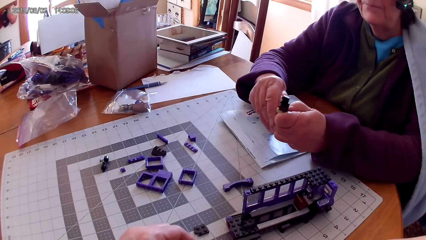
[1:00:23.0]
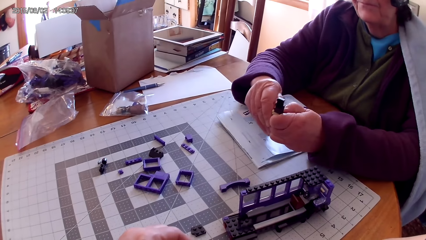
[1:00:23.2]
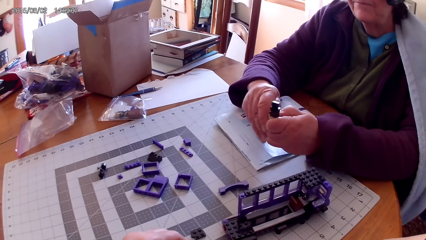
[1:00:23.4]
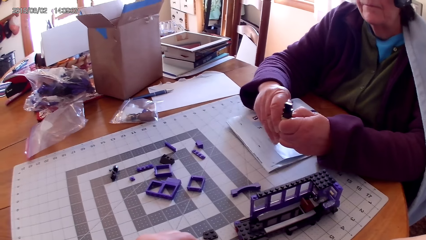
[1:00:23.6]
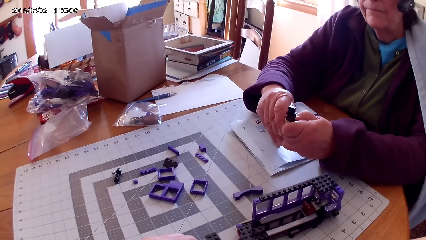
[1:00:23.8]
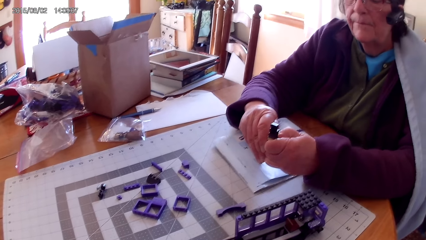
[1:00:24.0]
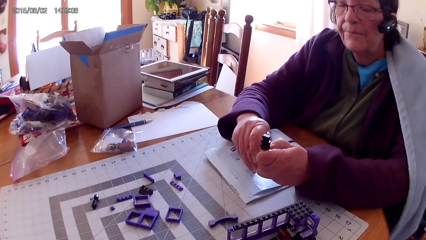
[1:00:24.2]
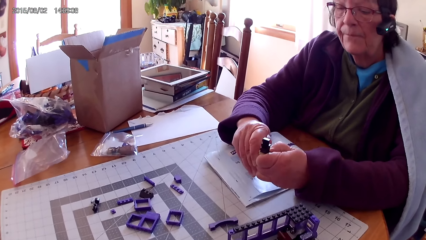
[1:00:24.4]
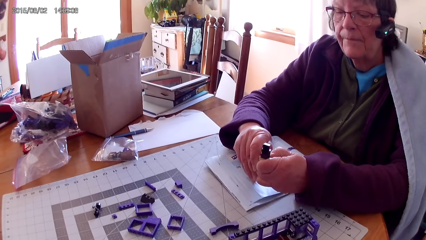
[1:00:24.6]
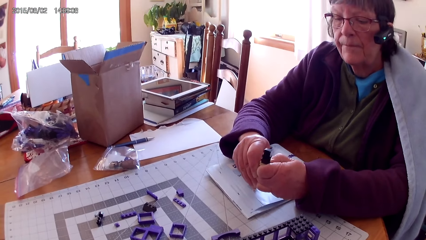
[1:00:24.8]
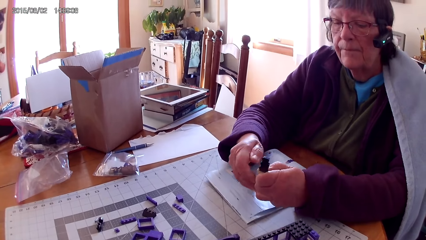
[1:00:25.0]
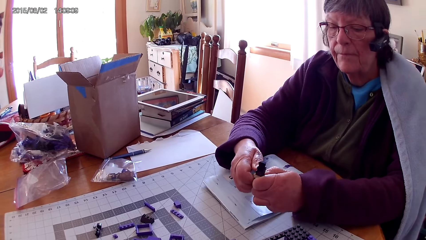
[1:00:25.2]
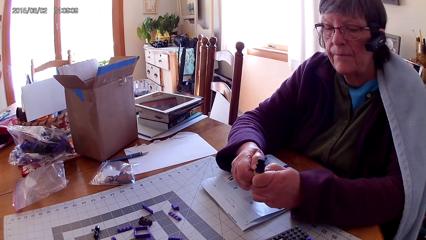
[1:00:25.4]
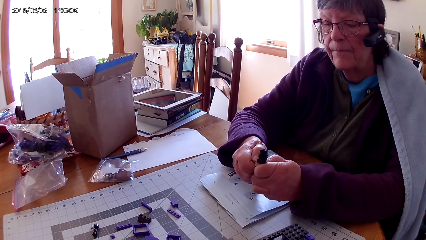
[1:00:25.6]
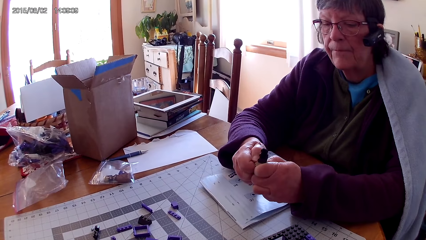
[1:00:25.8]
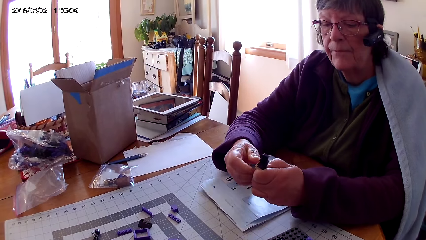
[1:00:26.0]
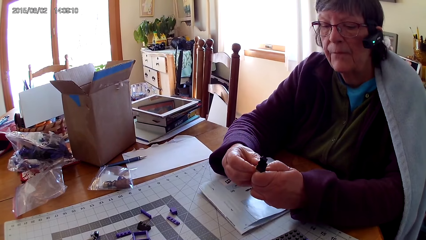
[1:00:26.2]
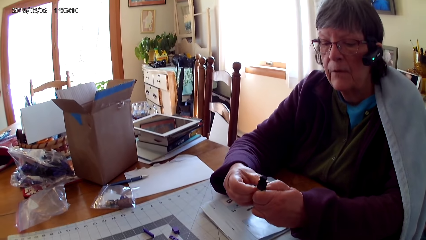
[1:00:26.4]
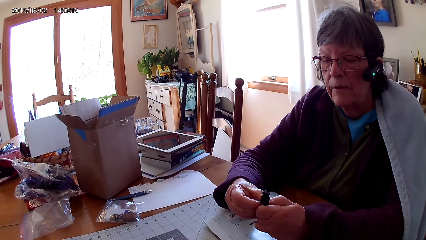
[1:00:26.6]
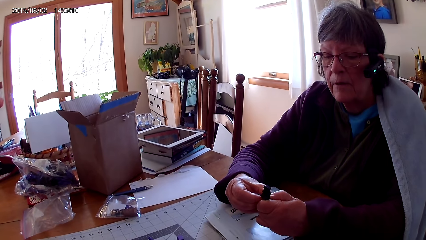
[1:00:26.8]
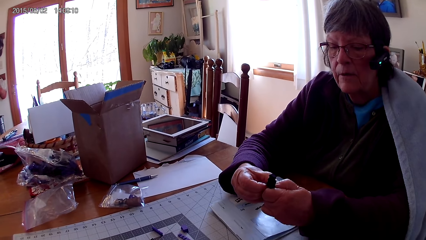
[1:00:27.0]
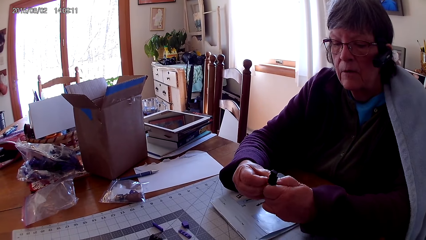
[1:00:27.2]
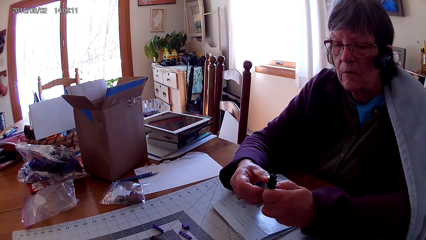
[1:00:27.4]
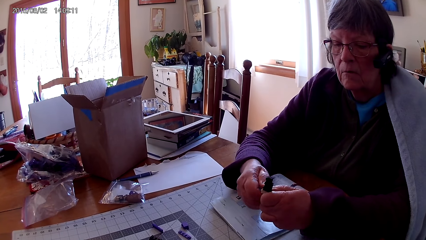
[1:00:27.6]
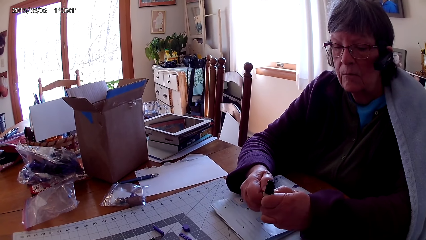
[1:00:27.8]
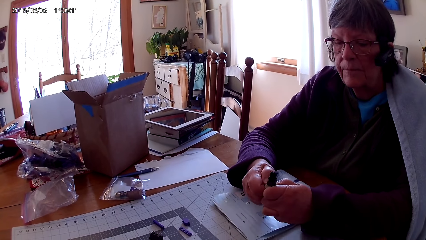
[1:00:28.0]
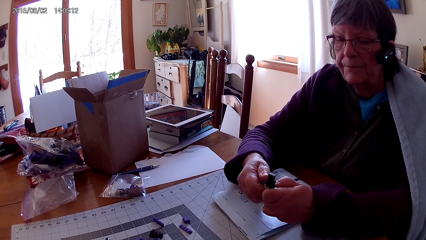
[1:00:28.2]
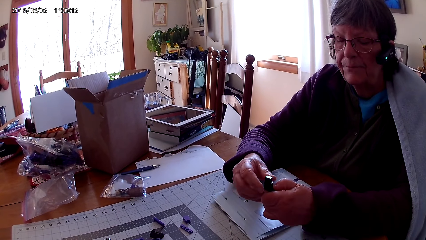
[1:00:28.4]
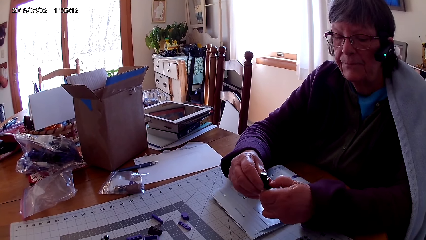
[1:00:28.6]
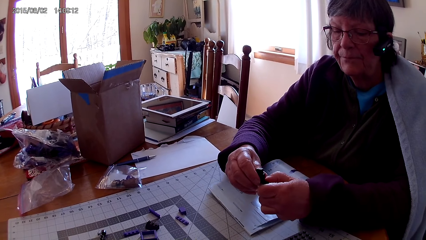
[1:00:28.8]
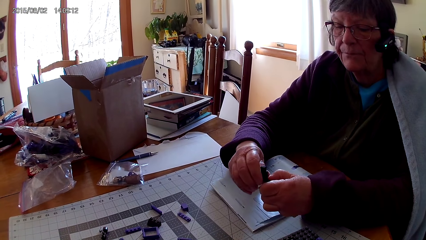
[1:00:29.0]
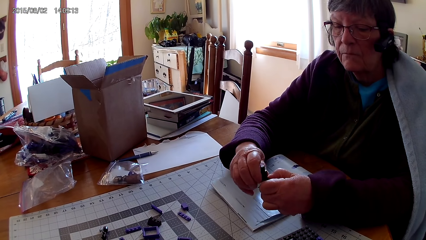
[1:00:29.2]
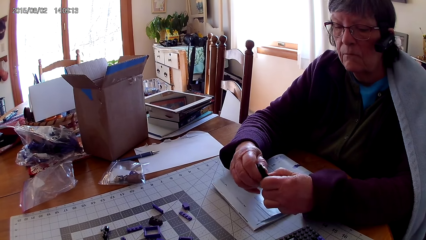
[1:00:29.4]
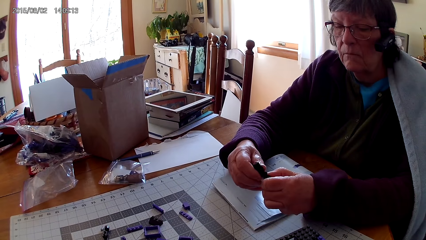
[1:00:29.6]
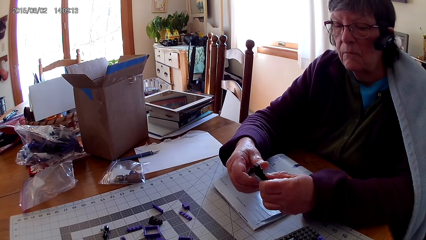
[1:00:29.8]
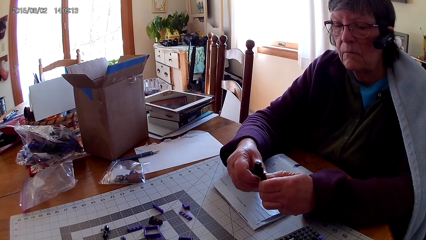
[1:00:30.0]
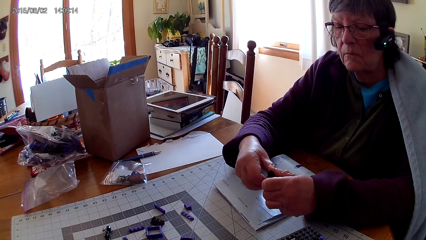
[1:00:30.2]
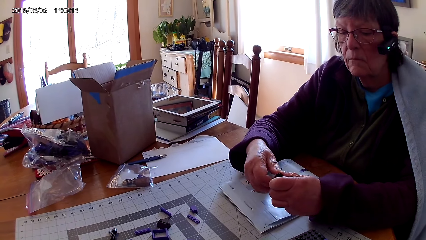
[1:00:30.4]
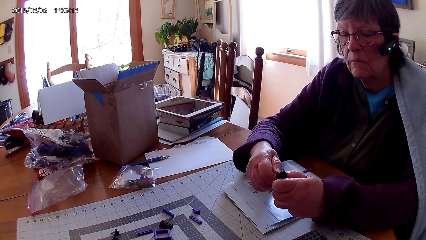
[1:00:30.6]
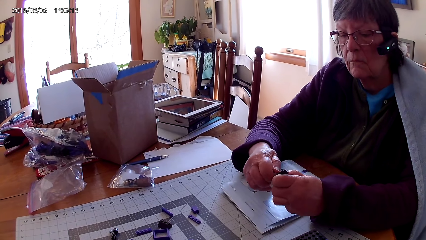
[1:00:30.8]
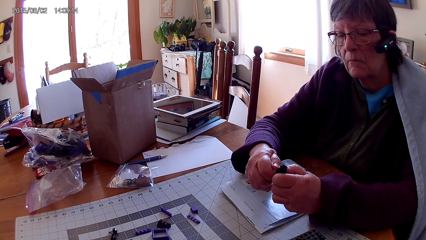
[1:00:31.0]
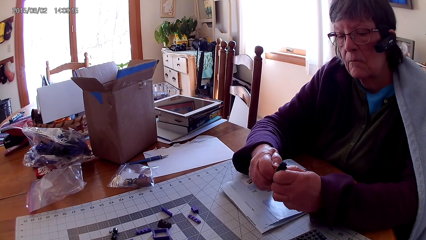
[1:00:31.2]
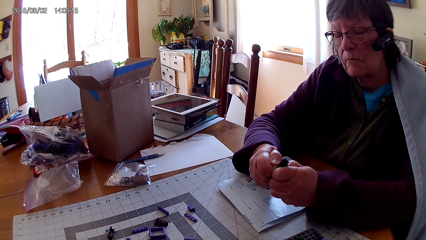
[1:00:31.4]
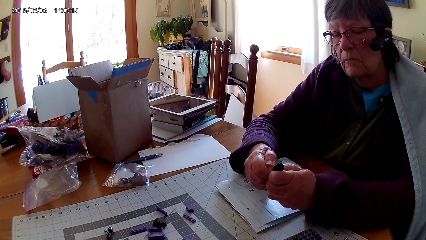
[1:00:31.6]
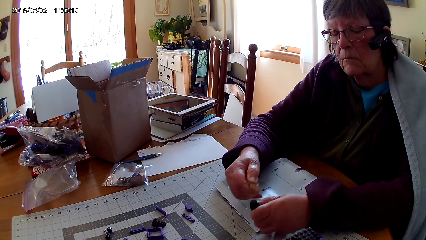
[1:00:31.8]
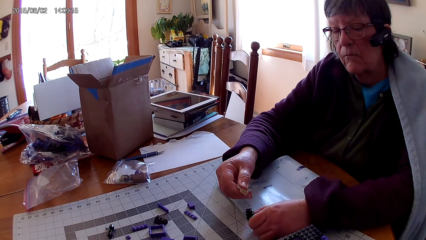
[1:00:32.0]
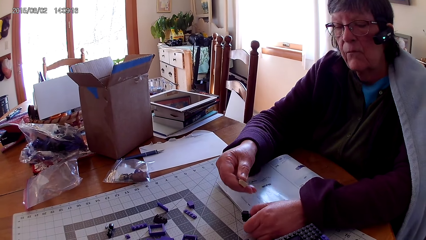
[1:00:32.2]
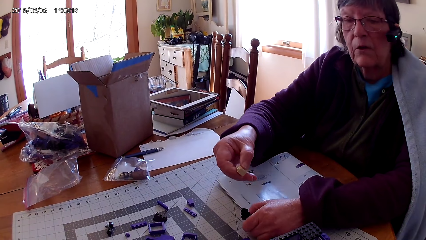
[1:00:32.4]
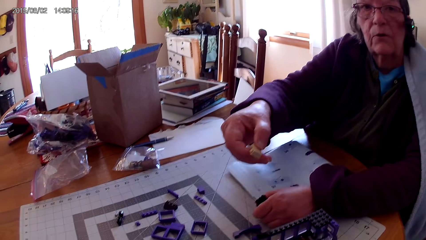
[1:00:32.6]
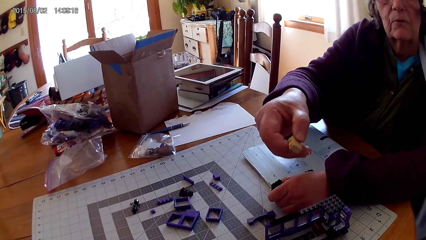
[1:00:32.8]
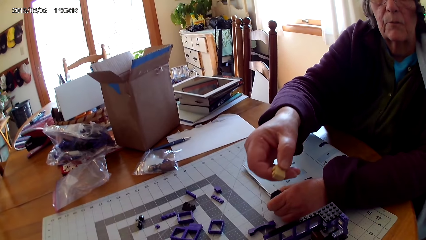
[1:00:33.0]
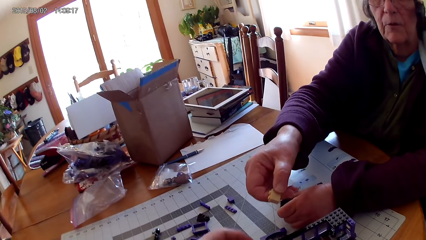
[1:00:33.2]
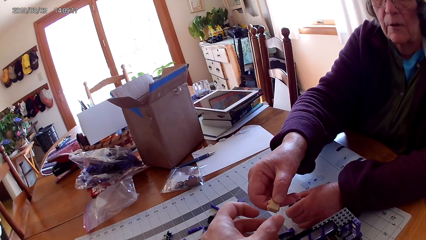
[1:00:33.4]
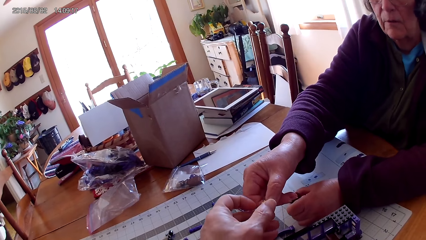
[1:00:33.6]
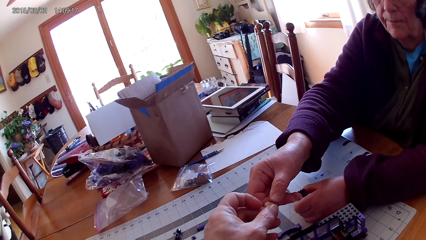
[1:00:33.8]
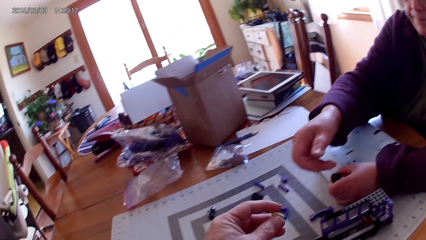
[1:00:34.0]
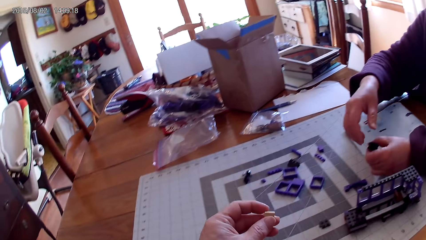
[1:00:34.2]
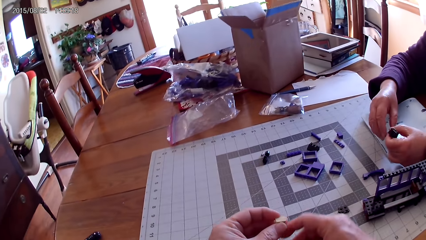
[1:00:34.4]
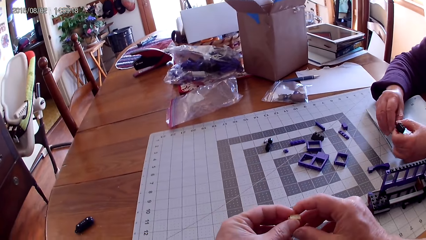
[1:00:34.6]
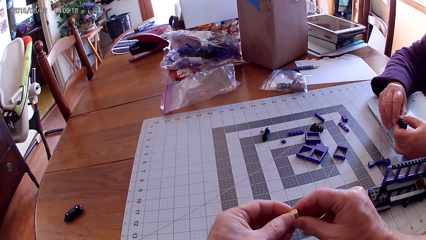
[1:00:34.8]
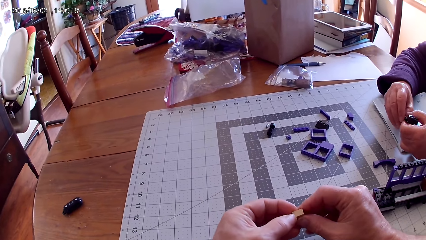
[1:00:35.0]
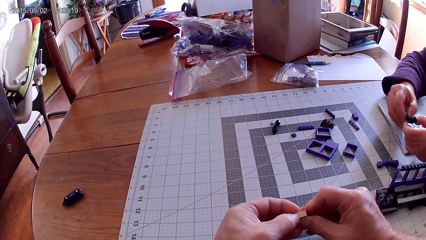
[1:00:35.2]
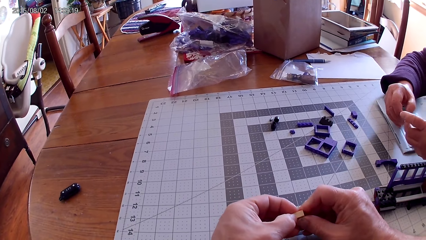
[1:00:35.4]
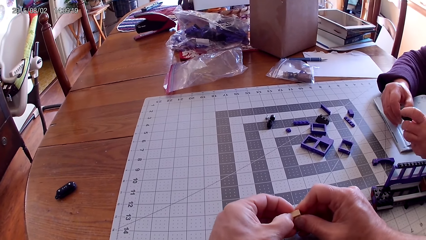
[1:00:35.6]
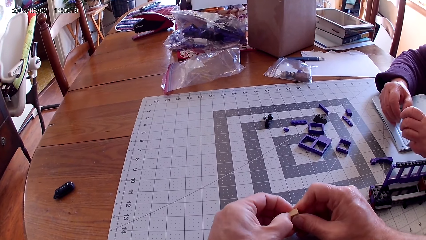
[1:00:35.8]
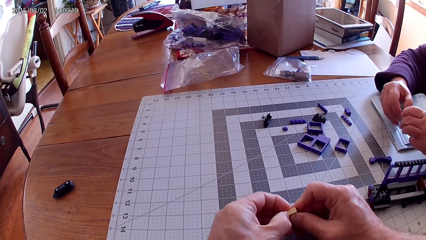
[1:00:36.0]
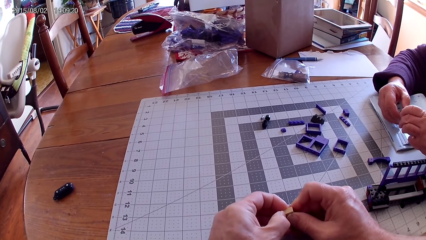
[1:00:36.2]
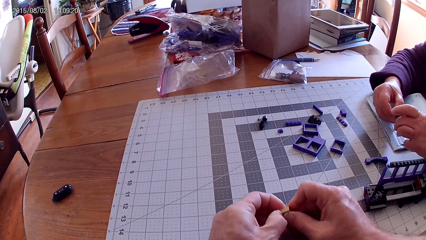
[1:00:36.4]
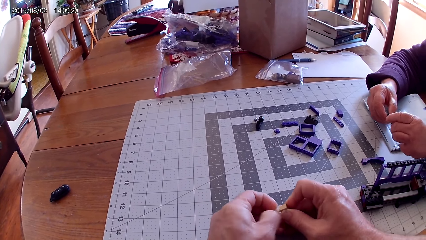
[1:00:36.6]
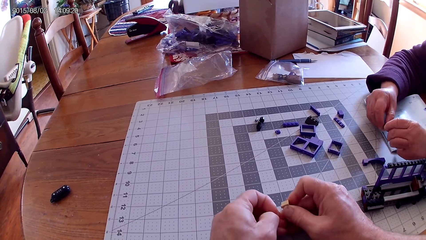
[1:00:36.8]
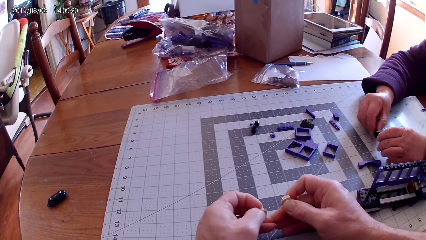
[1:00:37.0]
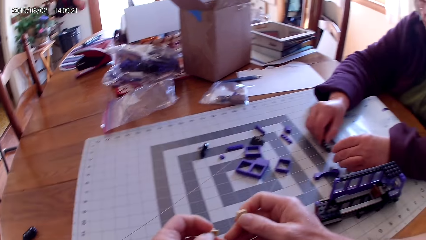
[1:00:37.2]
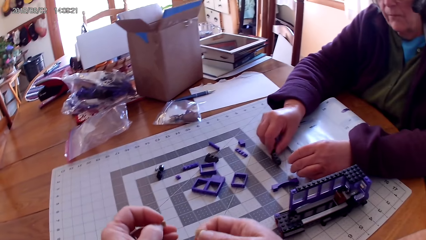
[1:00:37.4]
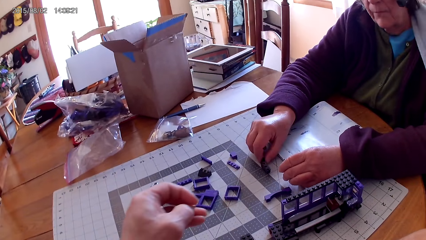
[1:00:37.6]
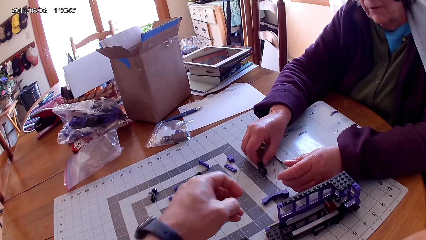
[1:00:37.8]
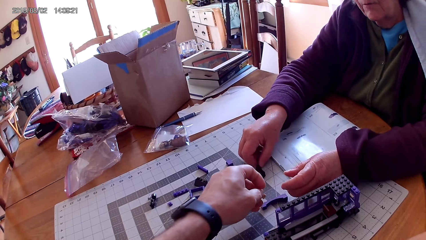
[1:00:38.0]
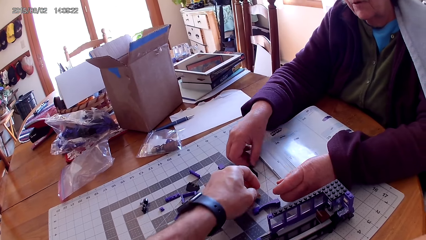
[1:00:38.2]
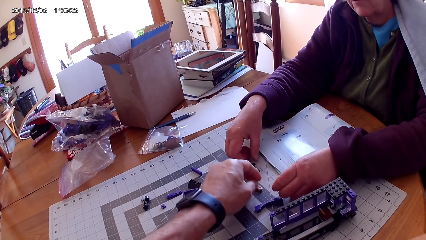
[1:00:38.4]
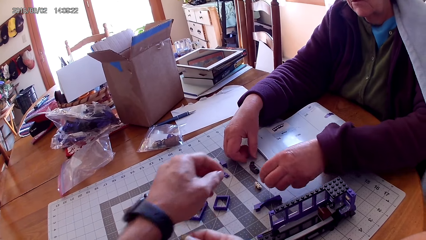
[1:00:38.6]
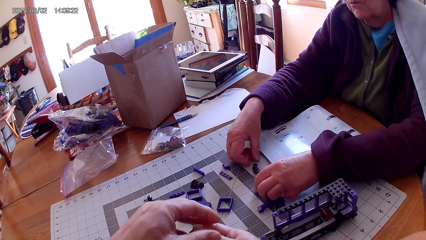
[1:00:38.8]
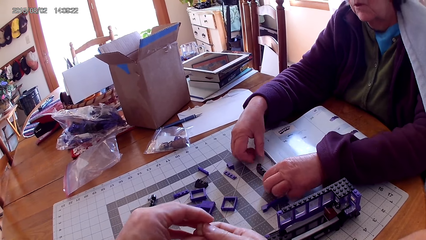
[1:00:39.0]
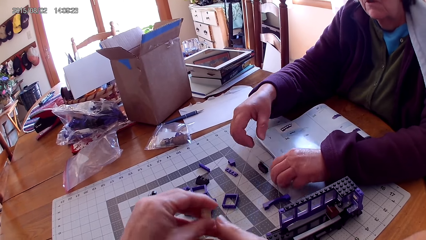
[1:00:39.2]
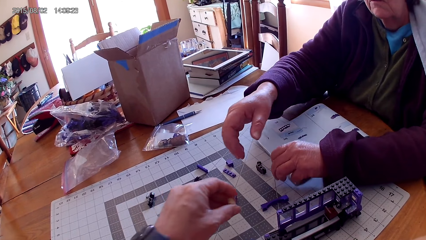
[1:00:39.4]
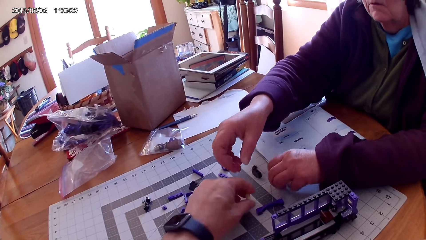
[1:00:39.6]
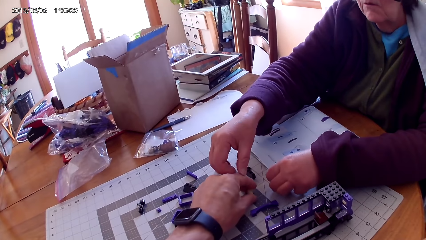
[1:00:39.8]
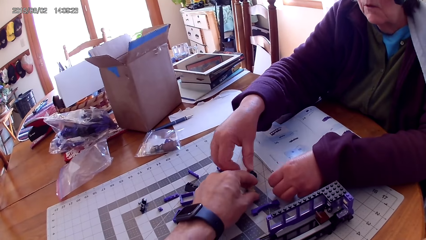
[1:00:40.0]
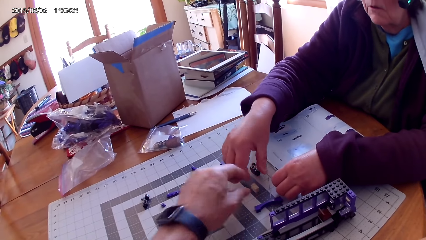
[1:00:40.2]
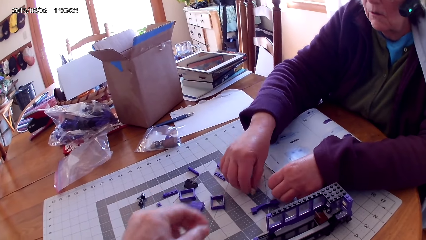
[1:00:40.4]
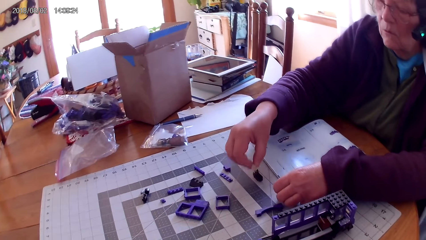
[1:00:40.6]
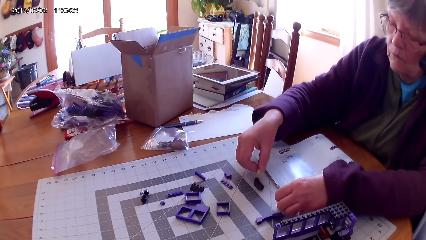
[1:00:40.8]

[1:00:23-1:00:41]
A lady lifts the lego piece on the table. She gives the lego piece or plastic interlocking block to the camera wearer. The camera wearer separates the plastic interlocking blocks. The lady holds the lego piece. She fixes the lego piece. The camera wearer fixes the lego piece. The lady puts the plastic interlocking block on the table. The camera wearer places the lego piece on the table. The lady picks a plastic interlocking block from the table.
